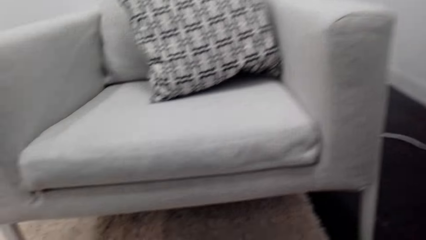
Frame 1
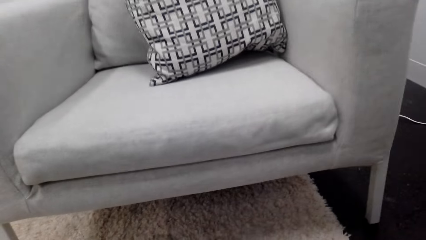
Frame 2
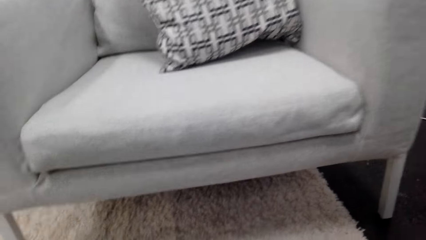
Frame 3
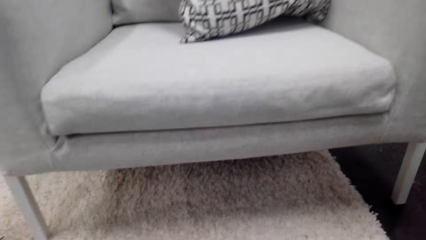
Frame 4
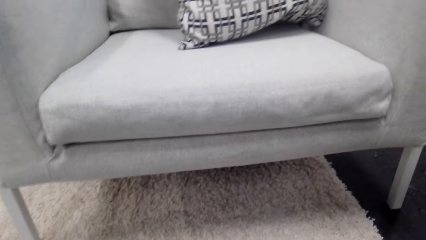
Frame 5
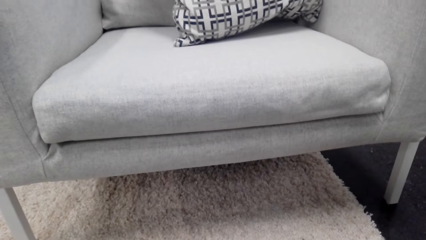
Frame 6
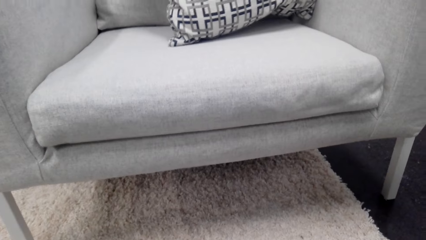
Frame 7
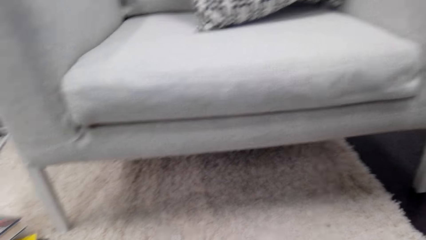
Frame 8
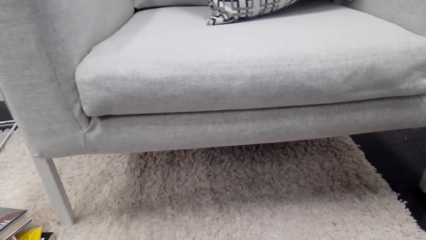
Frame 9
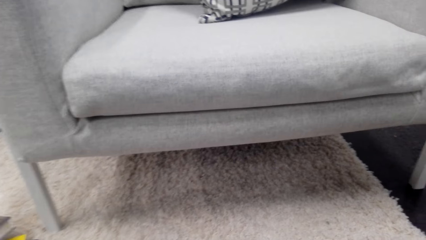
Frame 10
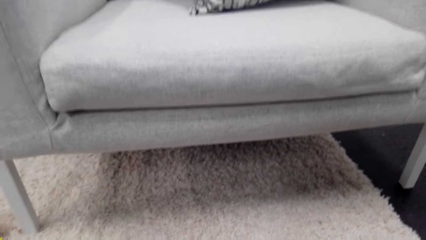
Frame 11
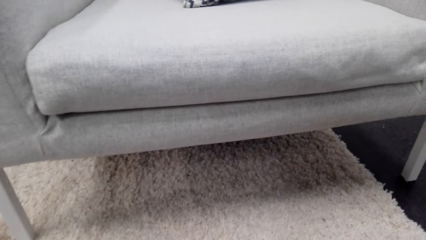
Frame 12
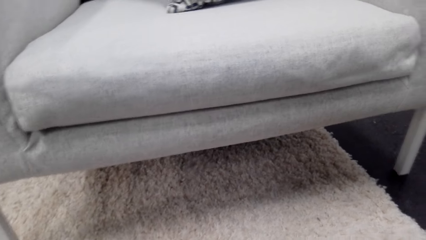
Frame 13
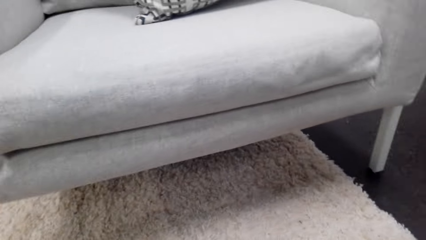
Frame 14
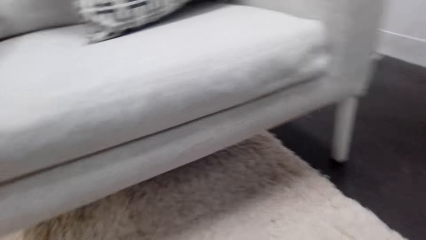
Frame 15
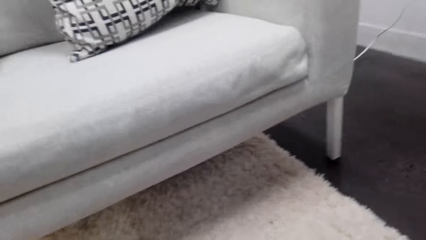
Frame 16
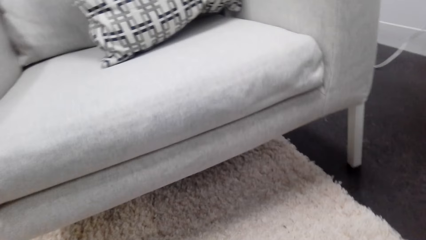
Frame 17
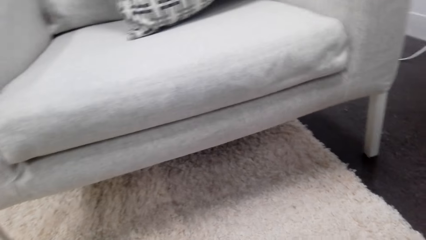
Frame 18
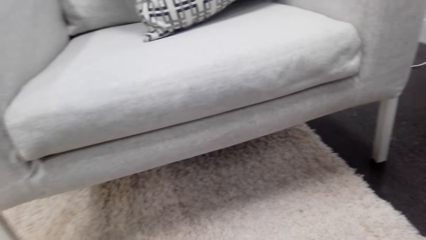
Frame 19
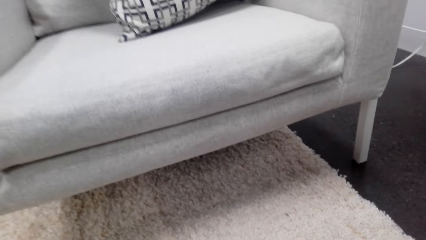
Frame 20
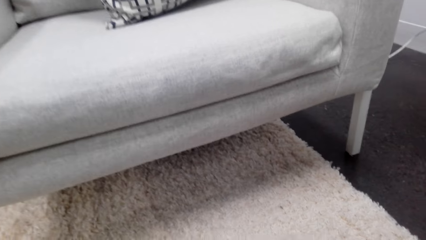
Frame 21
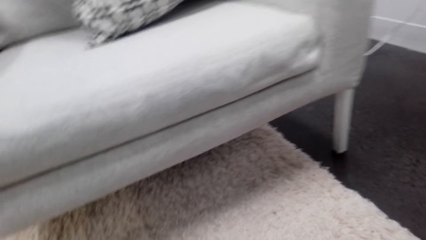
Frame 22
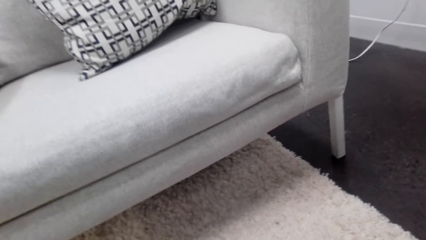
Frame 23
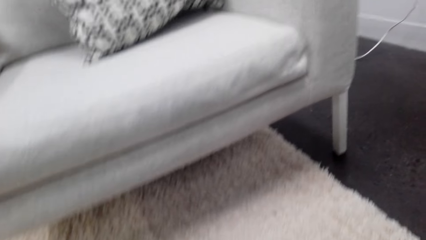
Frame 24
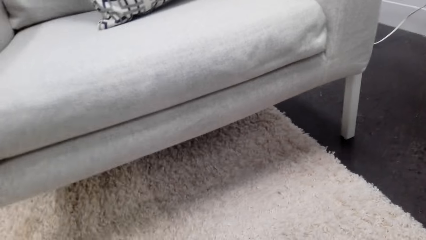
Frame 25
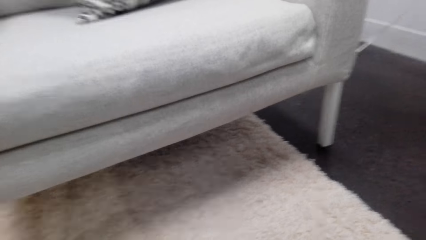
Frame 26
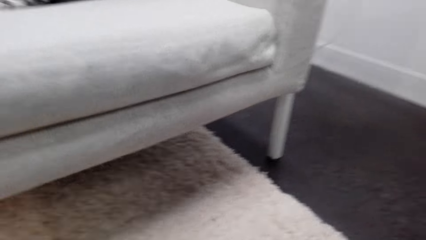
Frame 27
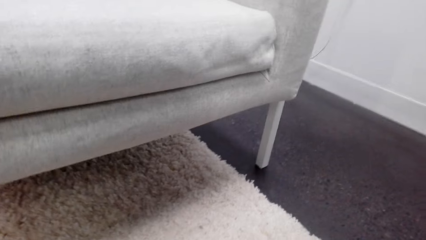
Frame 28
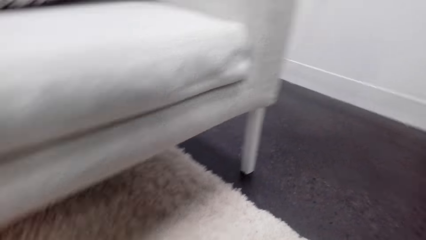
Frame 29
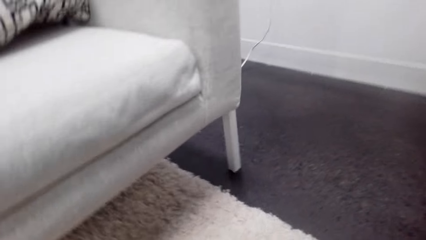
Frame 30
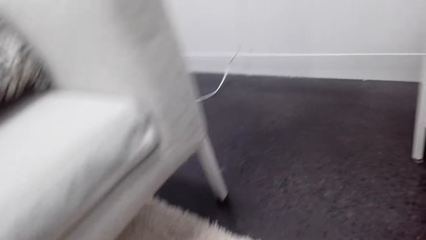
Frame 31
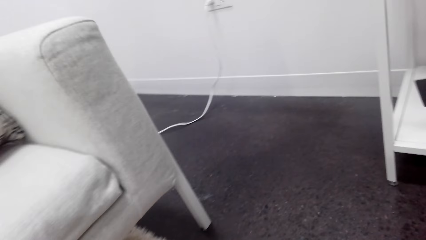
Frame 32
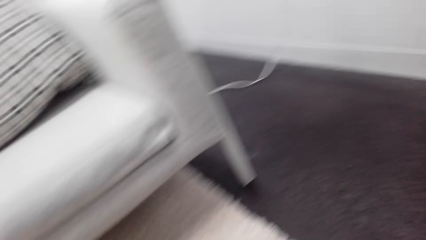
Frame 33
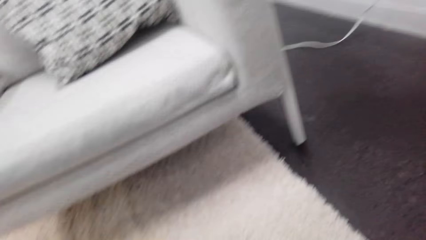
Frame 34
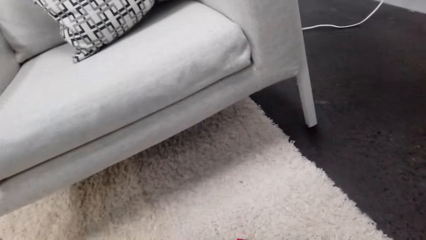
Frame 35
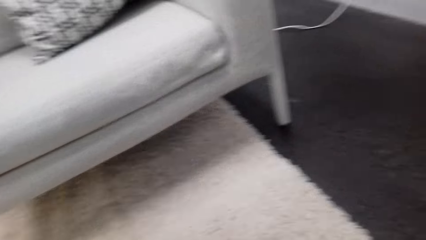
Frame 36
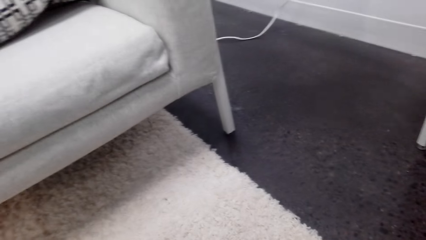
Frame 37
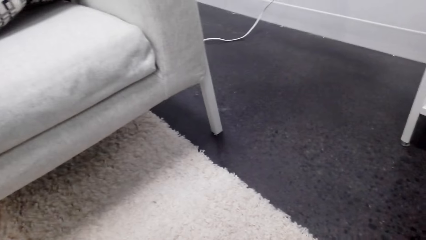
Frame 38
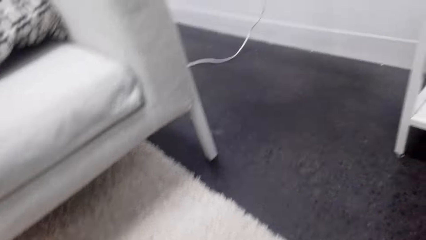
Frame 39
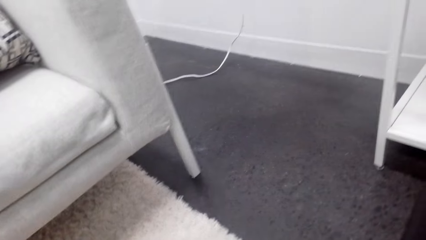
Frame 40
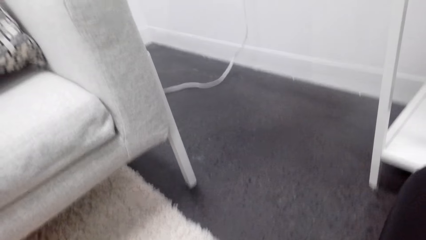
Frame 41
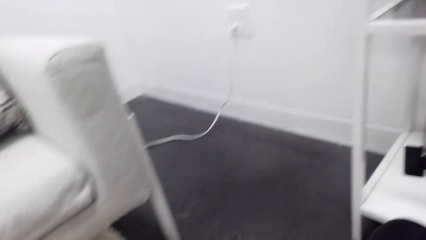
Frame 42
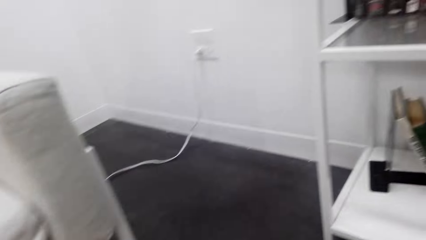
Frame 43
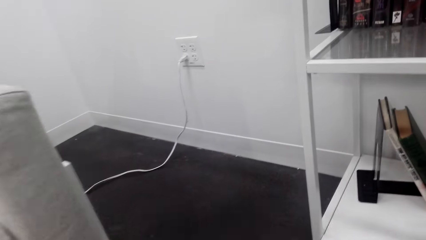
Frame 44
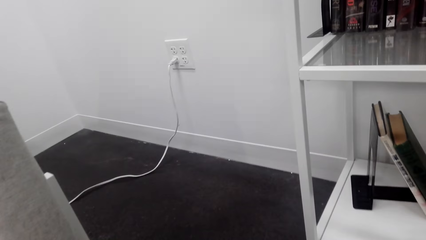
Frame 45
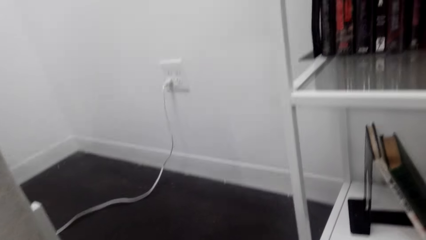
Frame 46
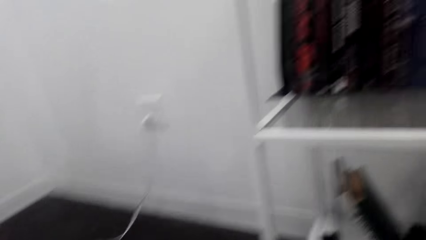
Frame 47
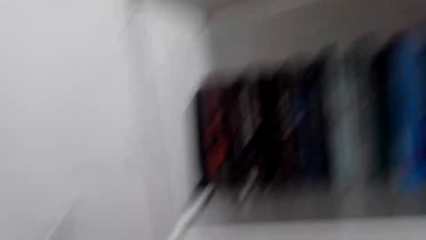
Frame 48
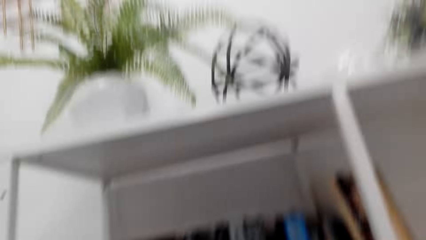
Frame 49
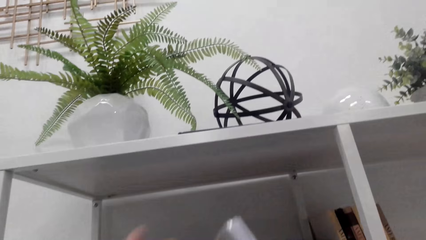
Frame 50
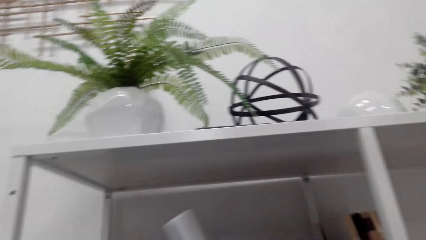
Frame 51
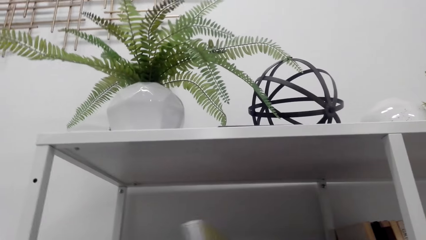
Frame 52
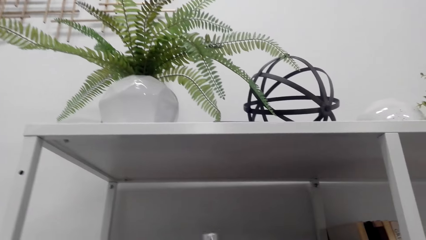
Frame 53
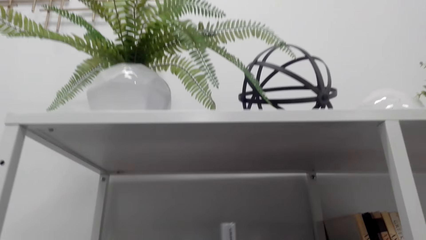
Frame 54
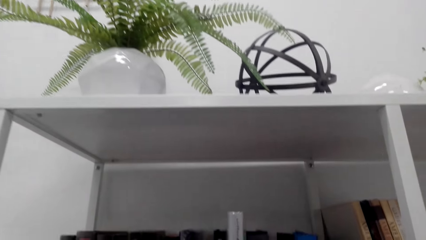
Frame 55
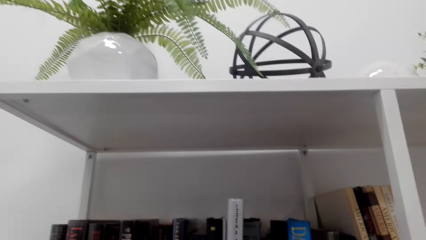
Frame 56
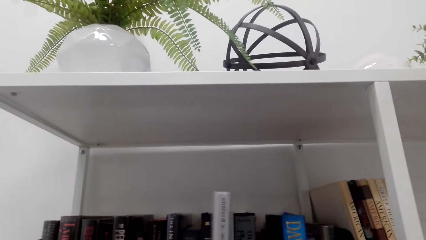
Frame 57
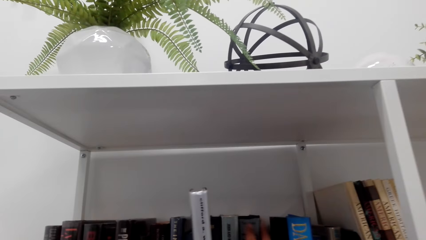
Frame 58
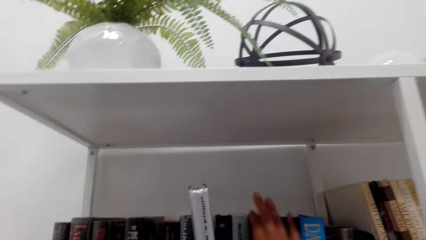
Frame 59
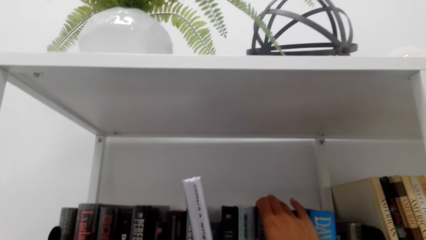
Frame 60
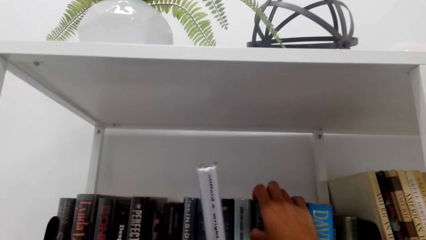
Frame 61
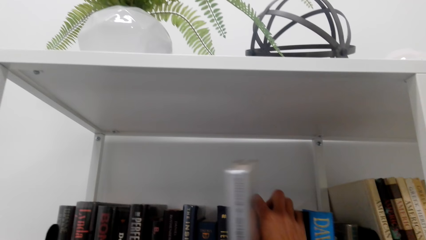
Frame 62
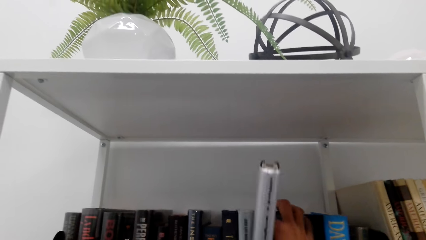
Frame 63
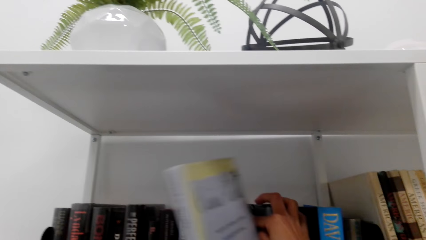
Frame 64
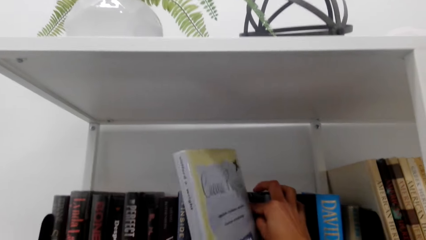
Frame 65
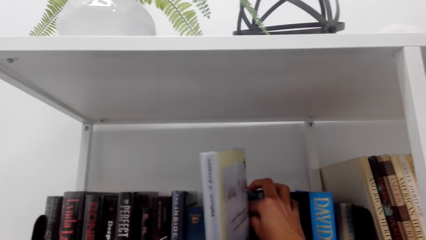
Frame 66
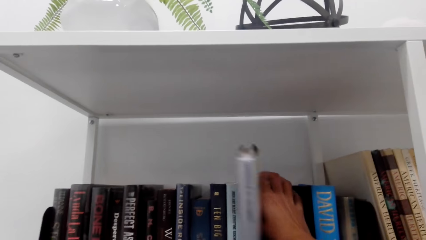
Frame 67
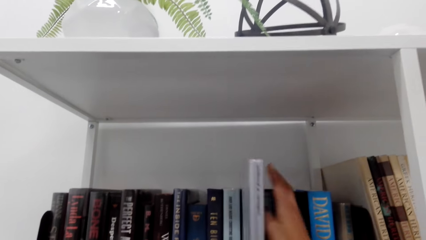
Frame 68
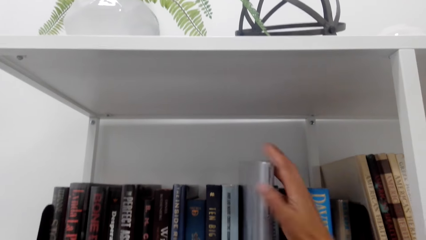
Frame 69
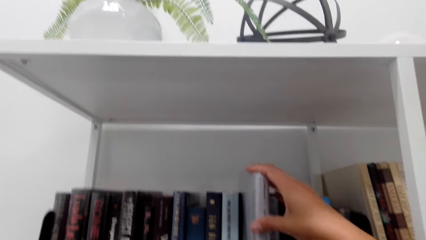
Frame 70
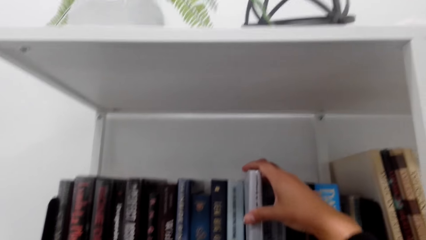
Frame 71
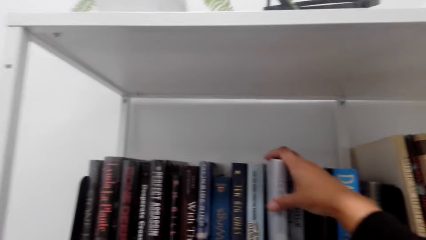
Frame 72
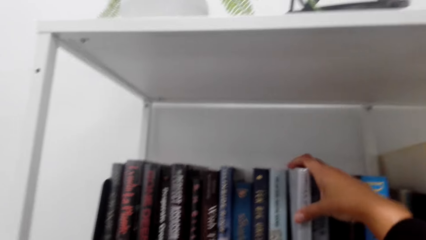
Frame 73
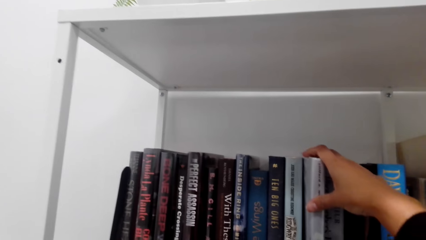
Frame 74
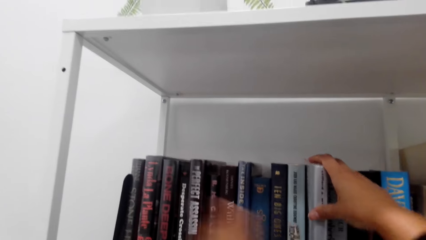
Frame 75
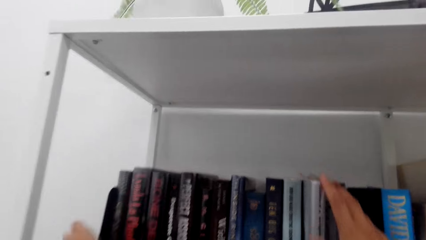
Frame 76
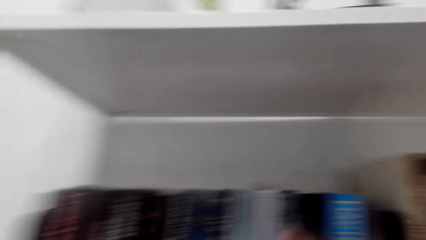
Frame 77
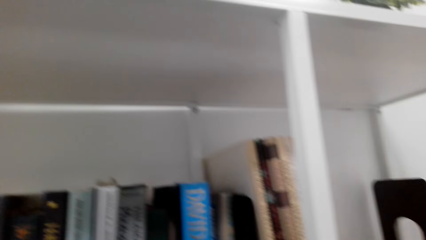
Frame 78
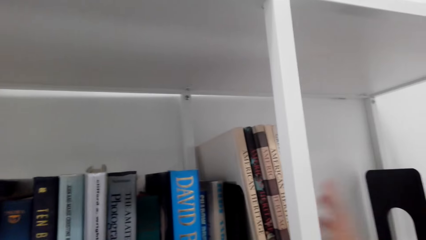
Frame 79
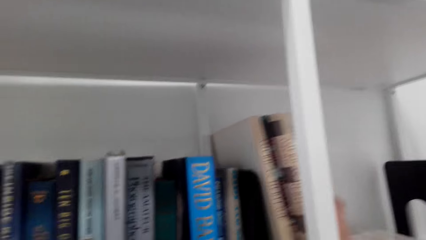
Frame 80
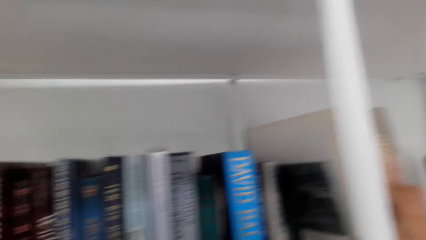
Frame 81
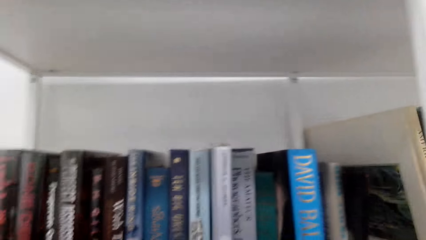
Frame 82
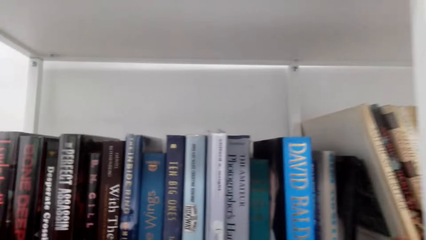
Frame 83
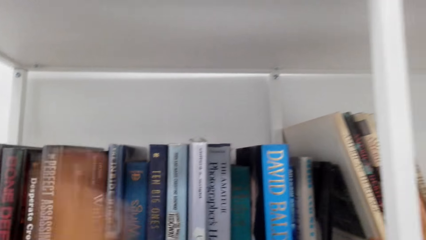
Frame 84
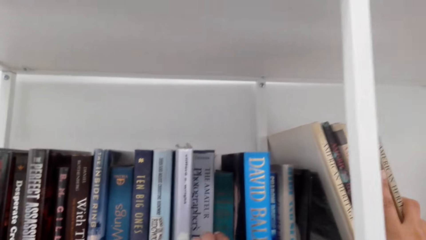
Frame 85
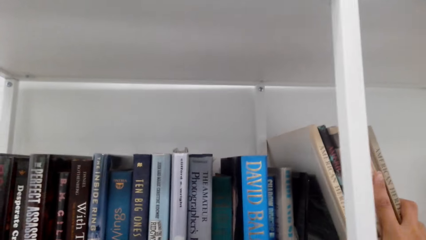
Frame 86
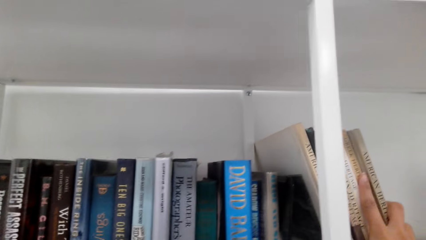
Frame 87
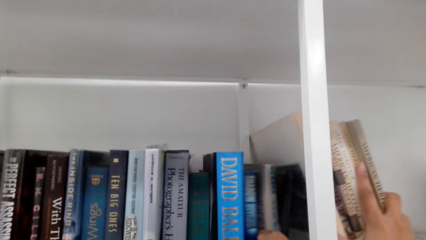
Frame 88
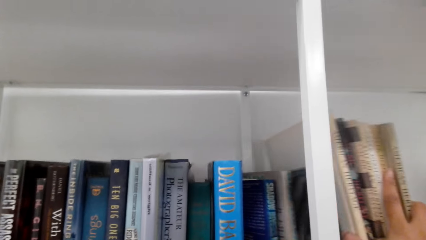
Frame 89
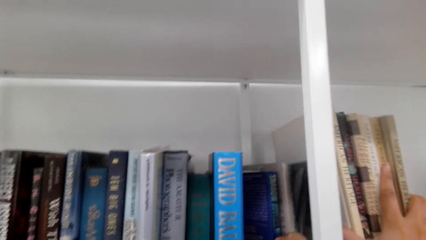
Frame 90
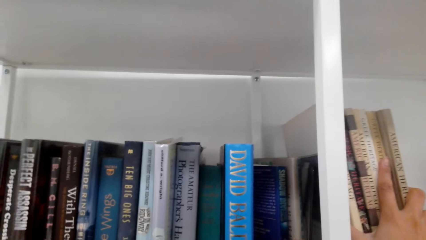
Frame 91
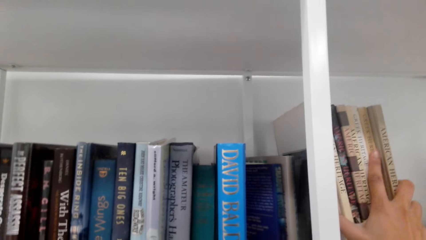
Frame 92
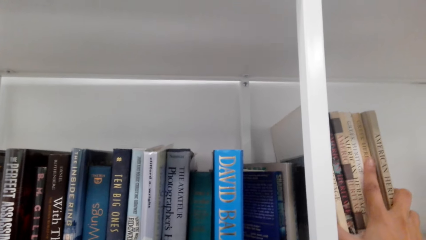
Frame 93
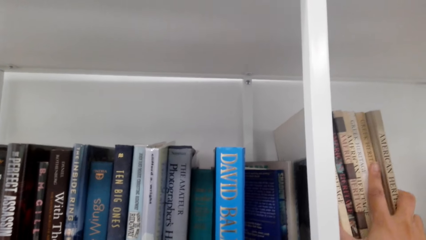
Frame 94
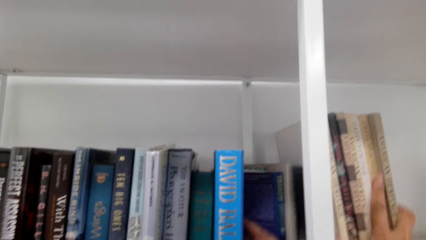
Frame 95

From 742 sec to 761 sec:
The camera wearer picks books on a table. They arrange books on a shelf.
